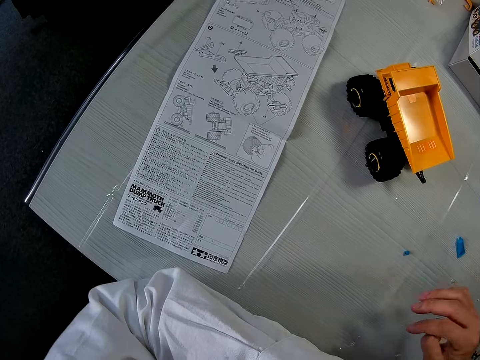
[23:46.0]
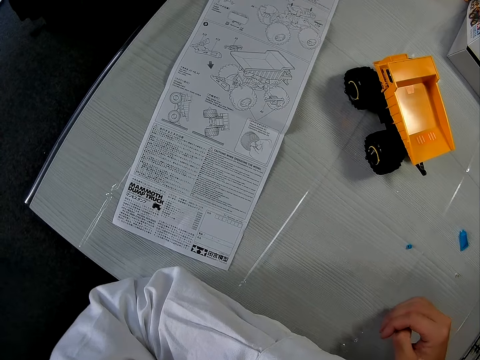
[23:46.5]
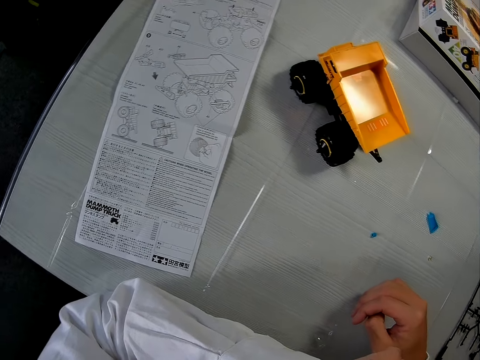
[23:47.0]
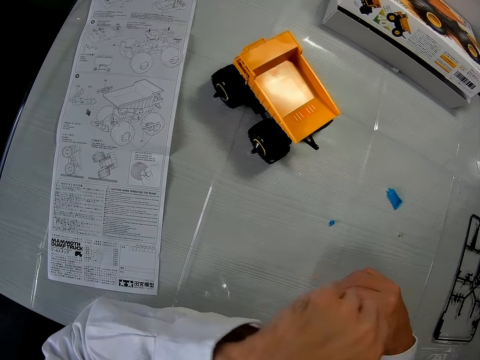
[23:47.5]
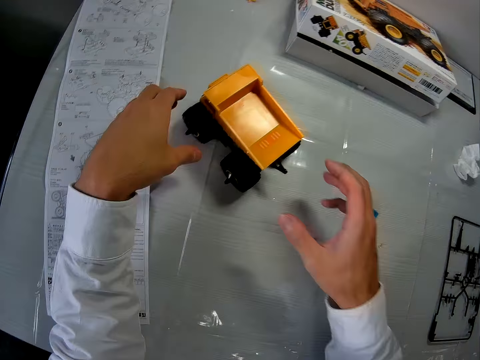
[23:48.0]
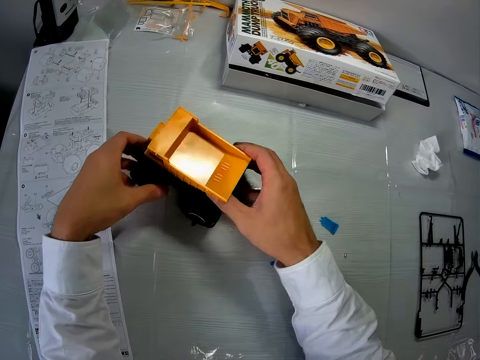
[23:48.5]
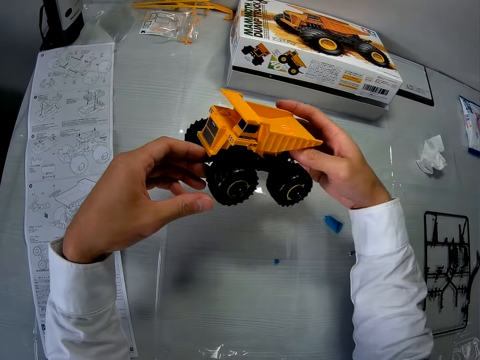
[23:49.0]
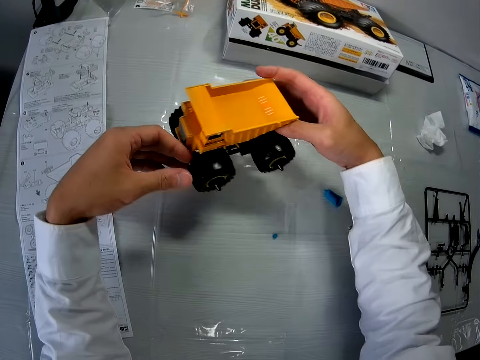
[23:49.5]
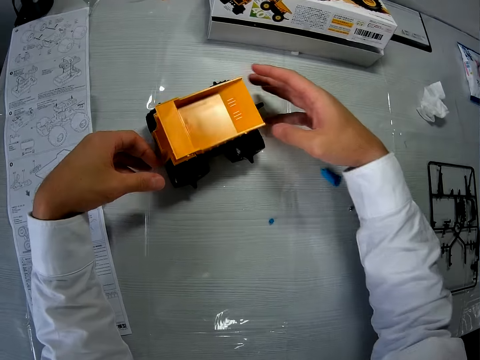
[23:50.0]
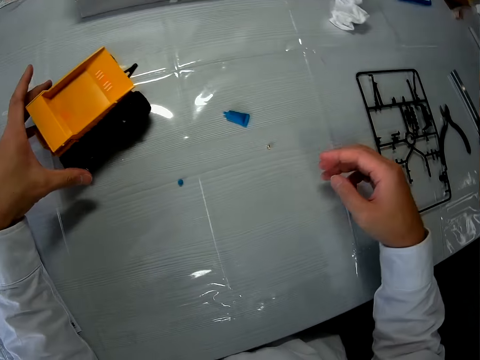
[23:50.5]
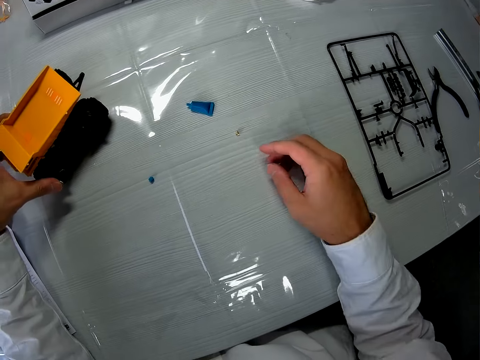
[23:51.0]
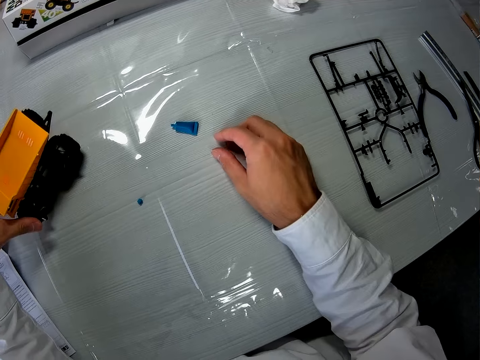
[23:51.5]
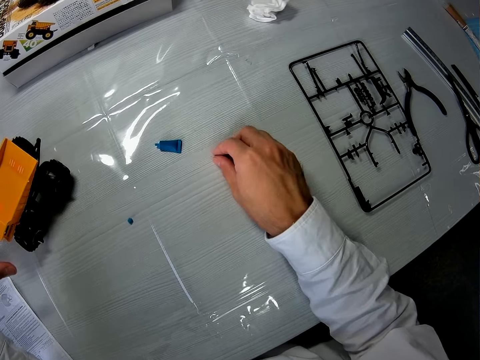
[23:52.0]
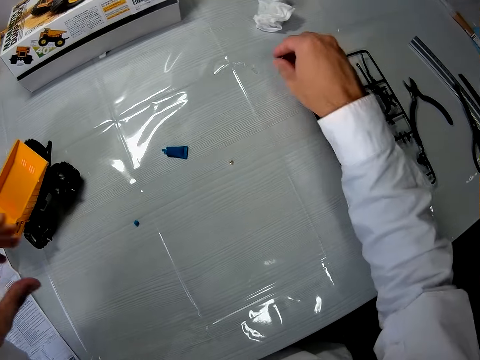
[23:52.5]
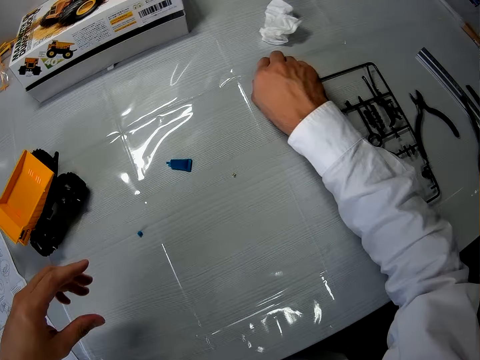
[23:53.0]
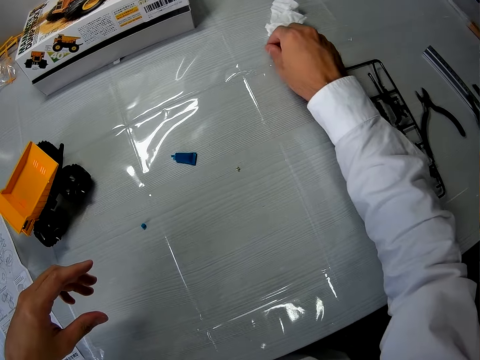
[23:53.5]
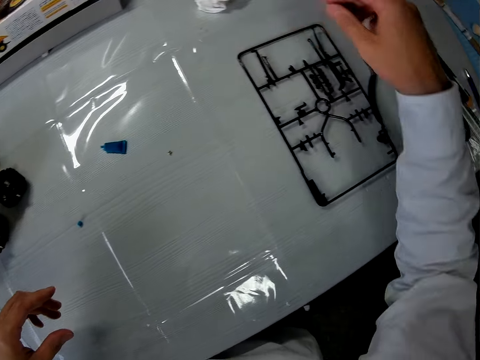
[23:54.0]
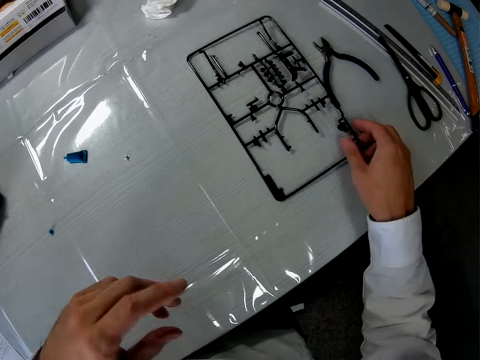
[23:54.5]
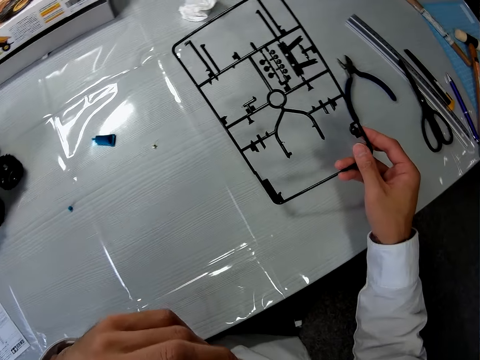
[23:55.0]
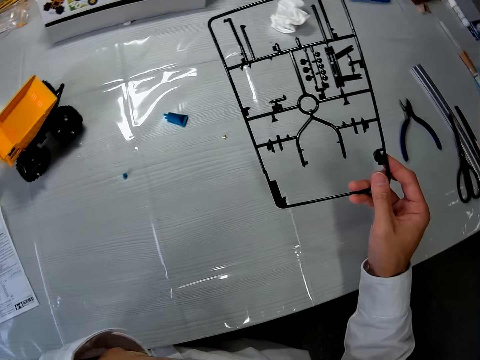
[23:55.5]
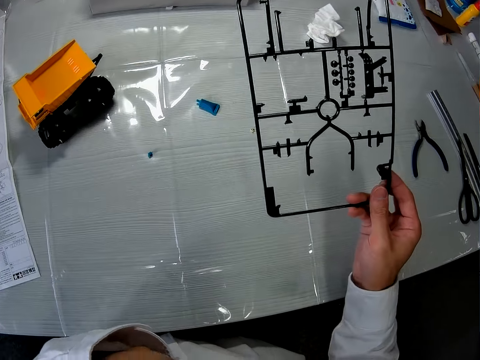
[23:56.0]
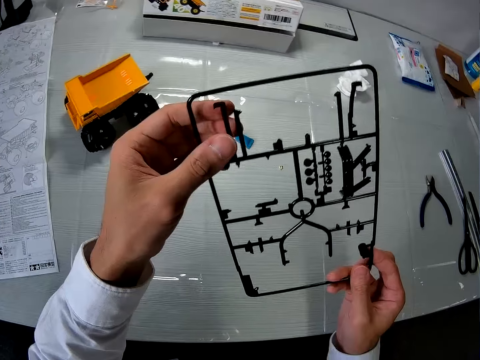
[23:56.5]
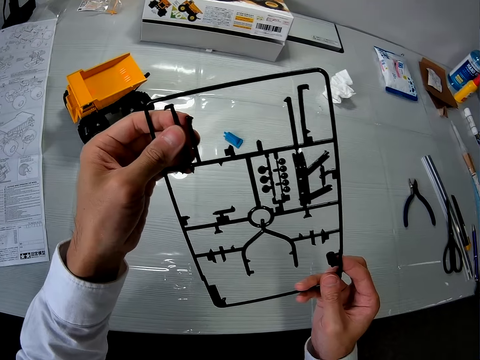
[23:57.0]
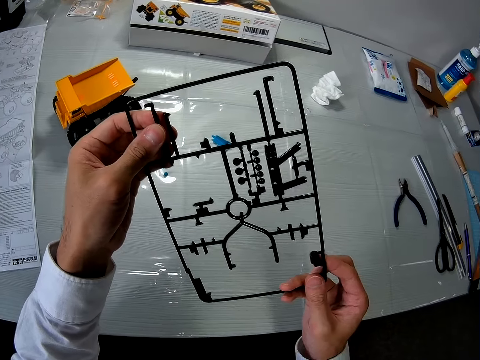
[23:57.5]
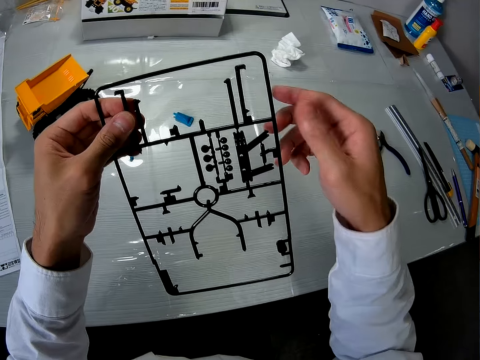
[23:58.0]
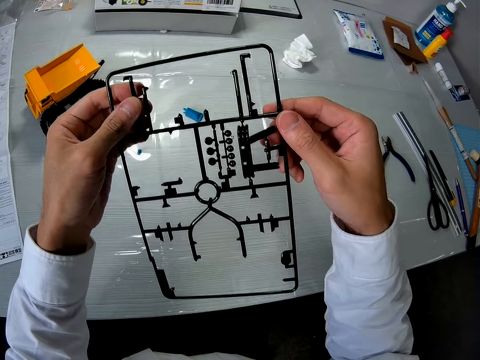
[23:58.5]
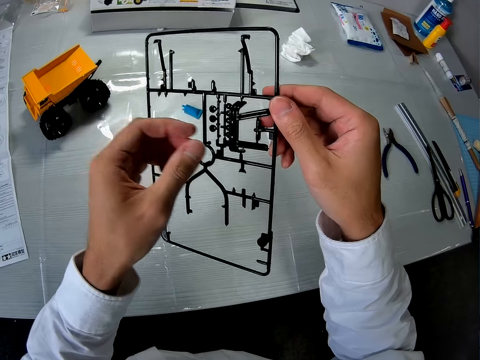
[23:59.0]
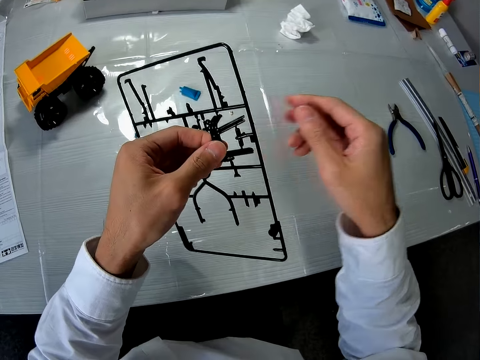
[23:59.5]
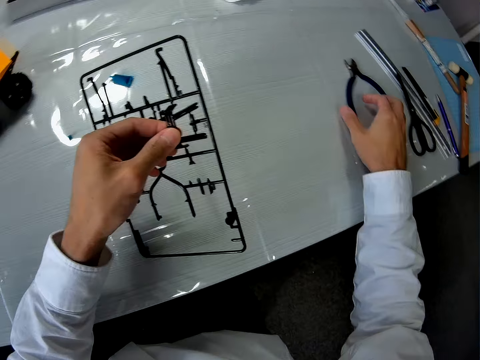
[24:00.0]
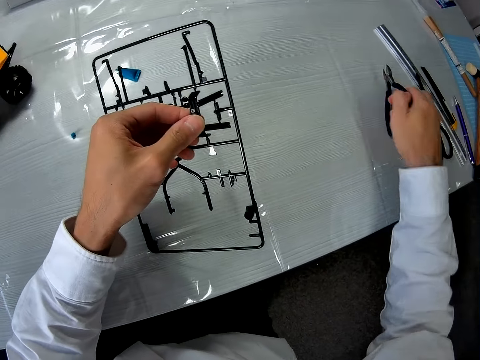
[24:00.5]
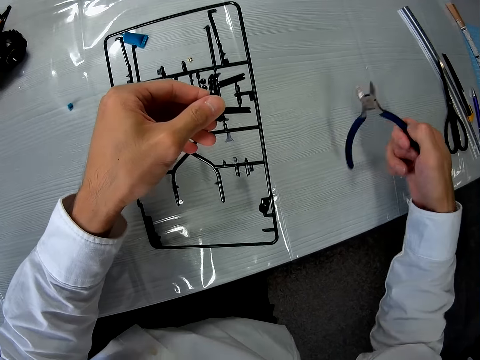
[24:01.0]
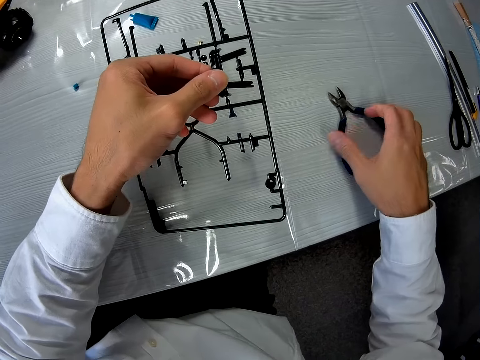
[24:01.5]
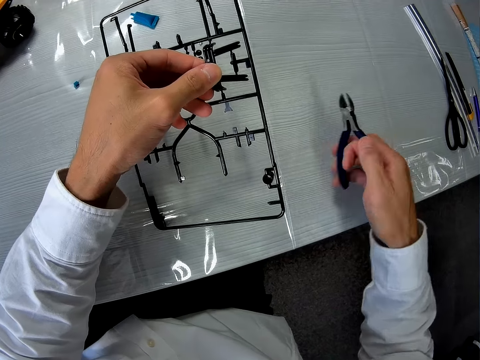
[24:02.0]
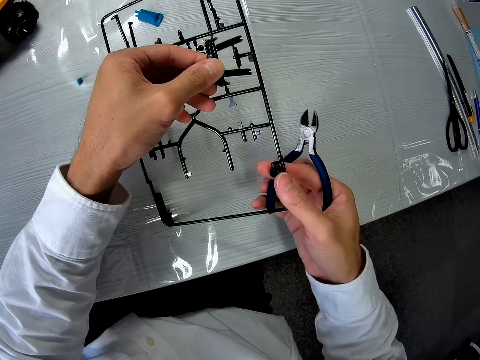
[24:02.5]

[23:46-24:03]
The camera wearer looks at the mammoth dump truck instruction book. He picks up the mammoth dump truck or toy car with both his hands. He puts the mammoth dump truck on the table. He holds the toy car on the table with his left hand. He picks up something. He moves a piece on the table with his right hand. He does so again. He picks up a sheet from the table with his right hand. He looks at something. He holds the sheet with both his hands. He holds the sheet in his left hand. He picks up a cutter from the table with his right hand.

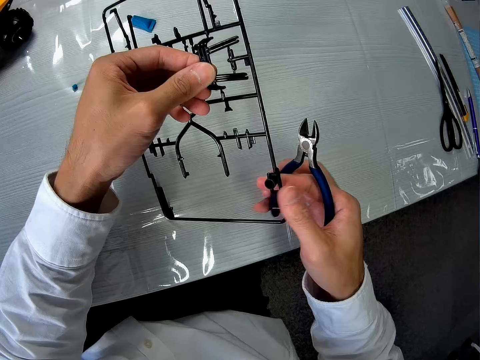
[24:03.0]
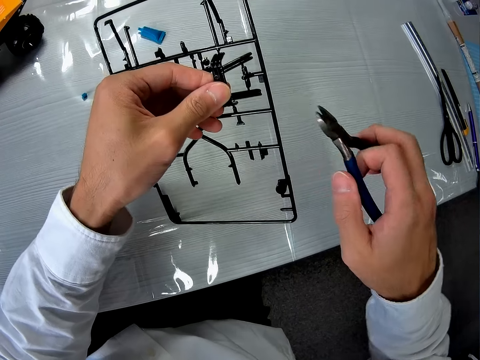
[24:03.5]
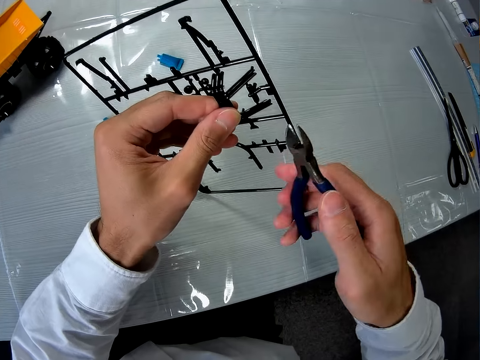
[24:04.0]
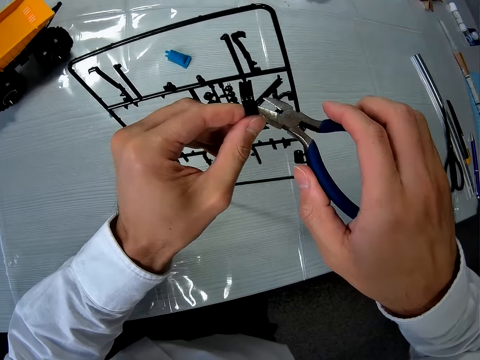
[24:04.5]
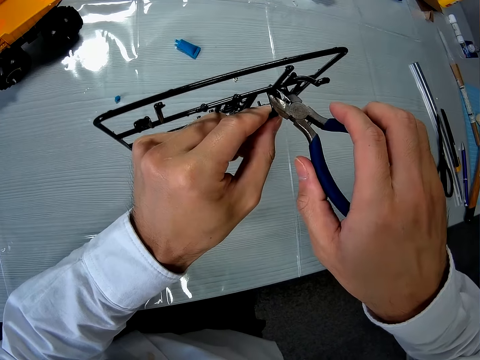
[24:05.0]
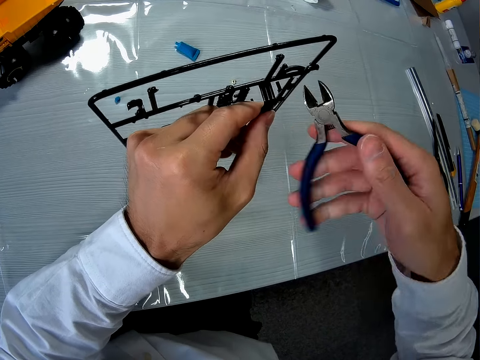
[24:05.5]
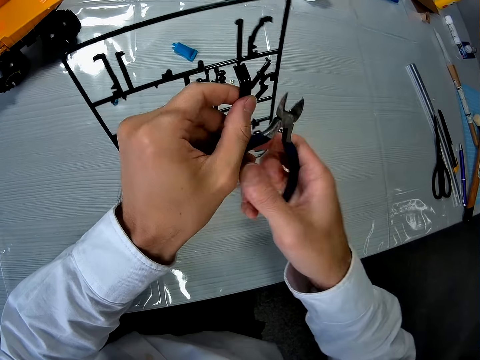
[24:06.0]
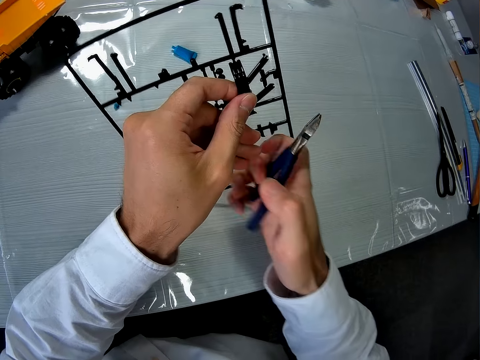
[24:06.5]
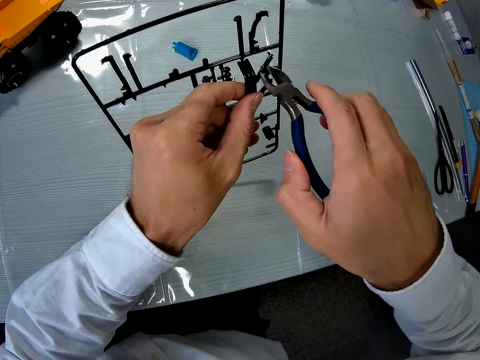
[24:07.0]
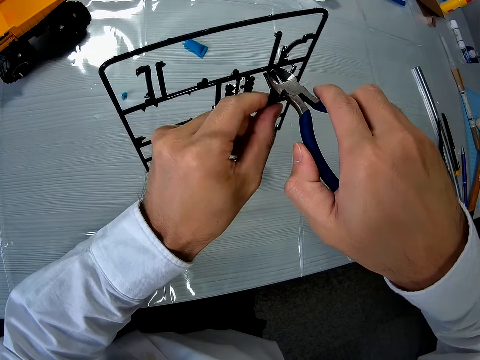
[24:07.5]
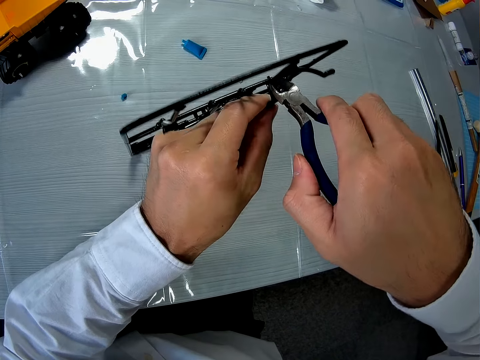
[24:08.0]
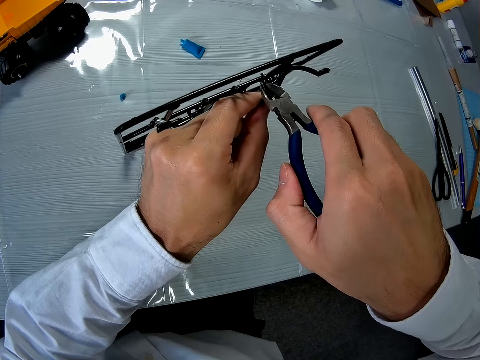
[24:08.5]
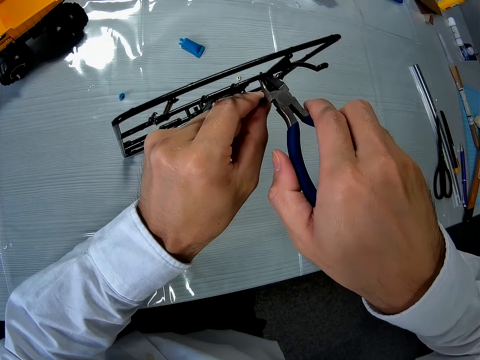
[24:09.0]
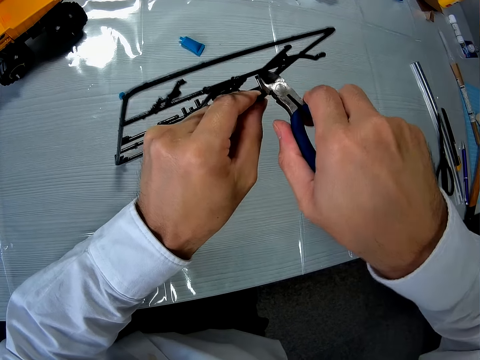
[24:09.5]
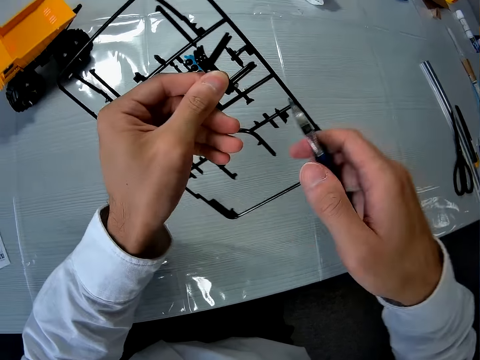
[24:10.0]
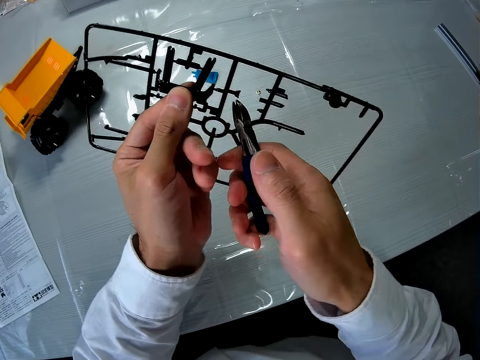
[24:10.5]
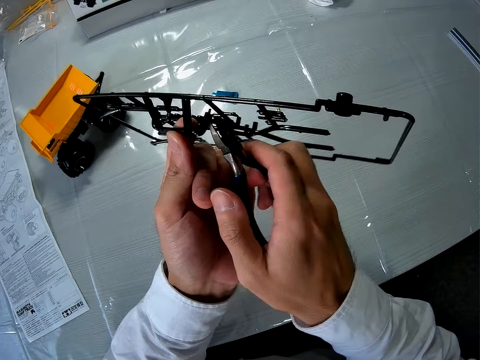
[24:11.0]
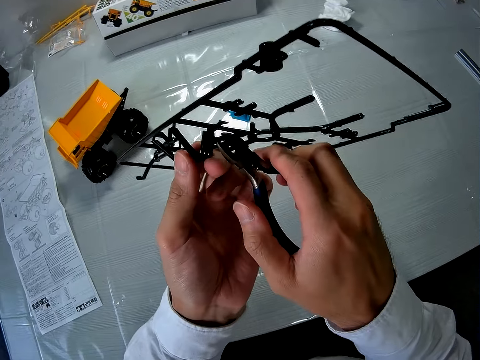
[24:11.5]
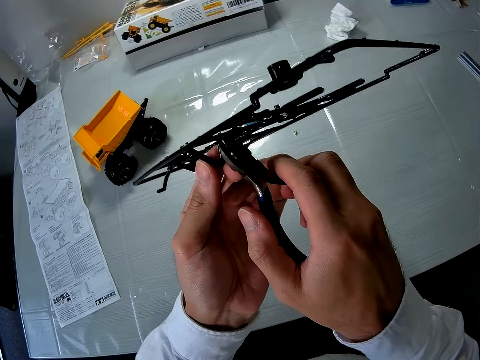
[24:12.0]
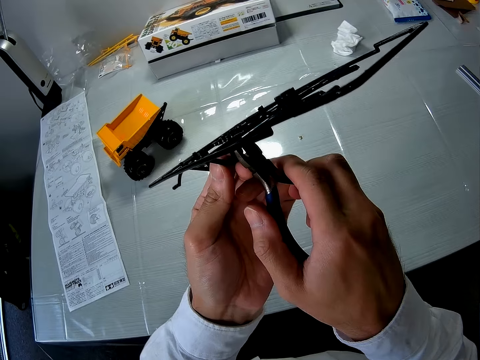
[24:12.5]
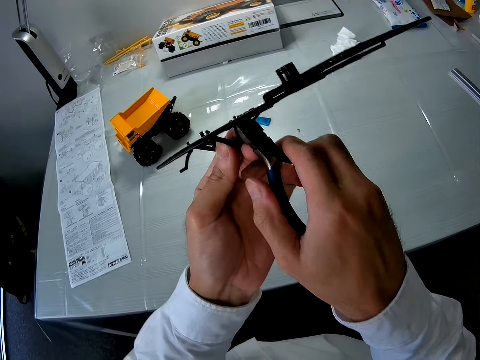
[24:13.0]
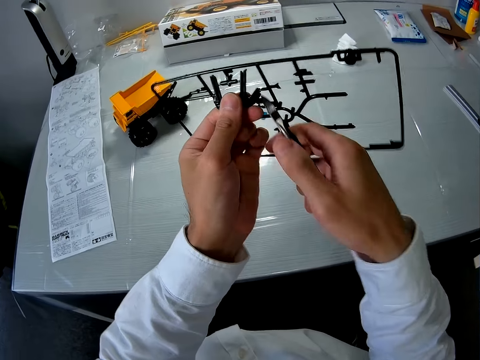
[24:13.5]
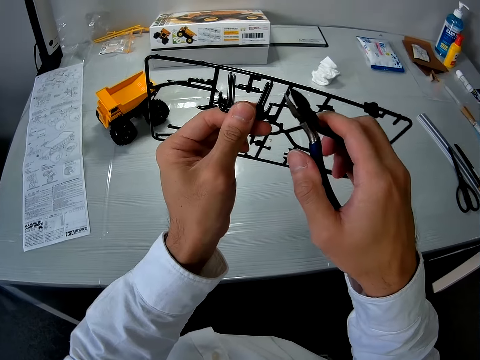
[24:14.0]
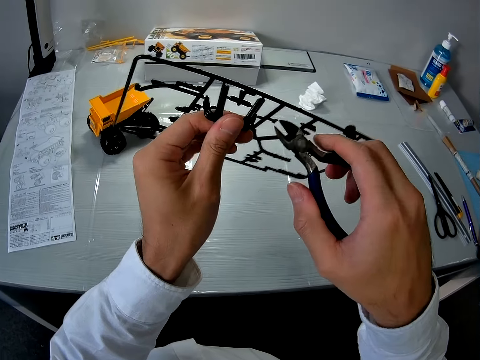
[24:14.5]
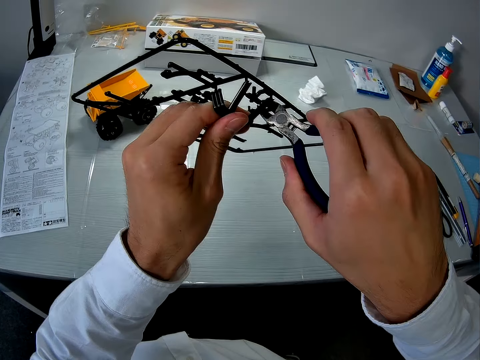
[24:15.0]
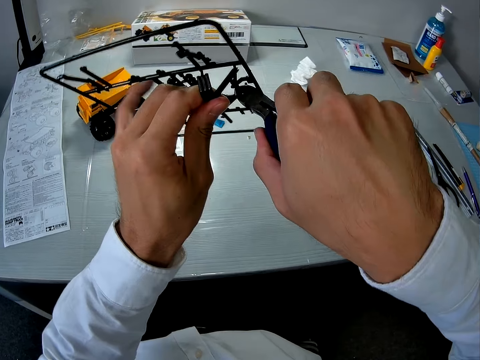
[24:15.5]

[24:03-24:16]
The camera wearer removes something. He cuts out a piece from the sheet with the cutter in his right hand.
